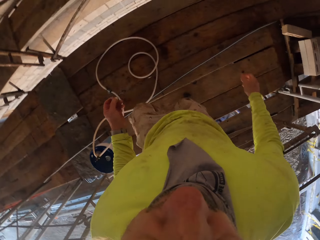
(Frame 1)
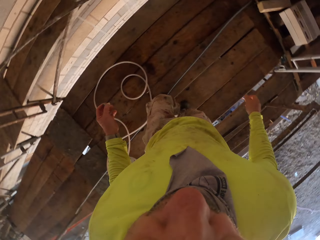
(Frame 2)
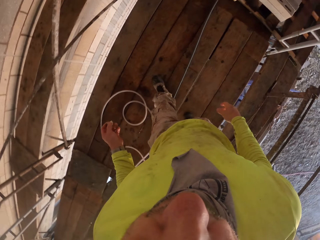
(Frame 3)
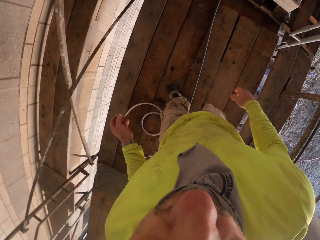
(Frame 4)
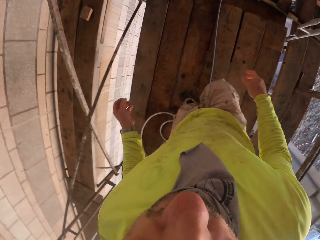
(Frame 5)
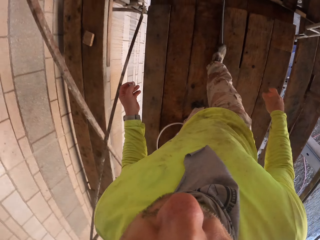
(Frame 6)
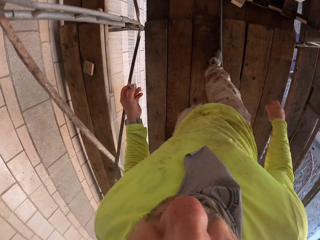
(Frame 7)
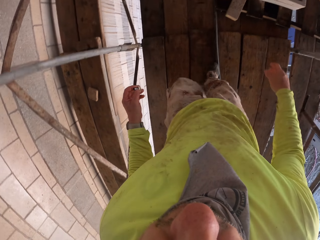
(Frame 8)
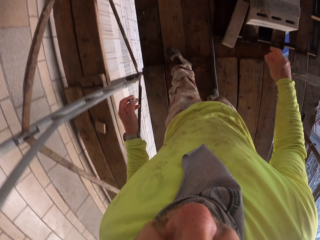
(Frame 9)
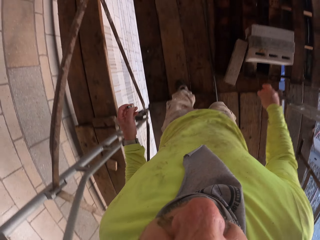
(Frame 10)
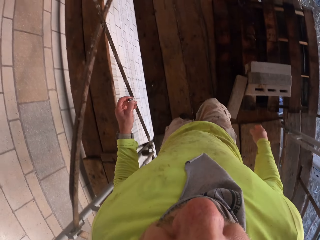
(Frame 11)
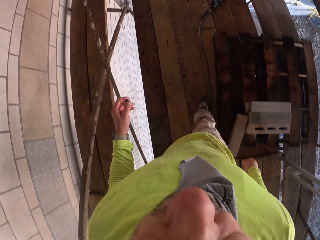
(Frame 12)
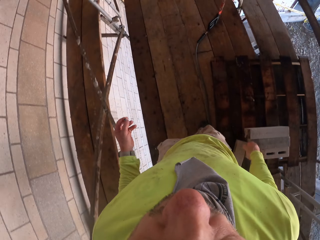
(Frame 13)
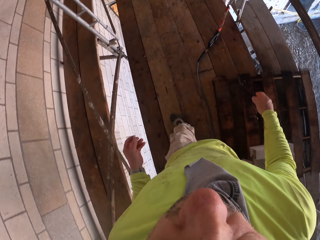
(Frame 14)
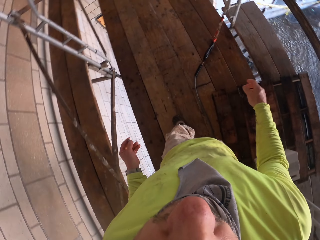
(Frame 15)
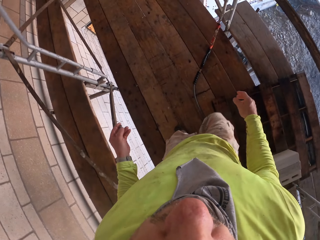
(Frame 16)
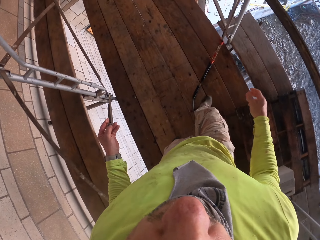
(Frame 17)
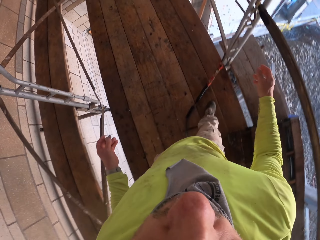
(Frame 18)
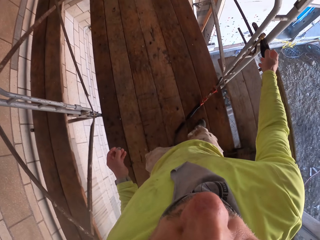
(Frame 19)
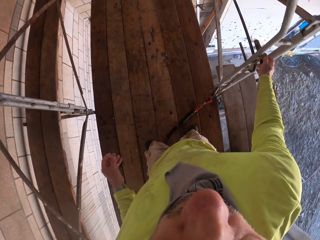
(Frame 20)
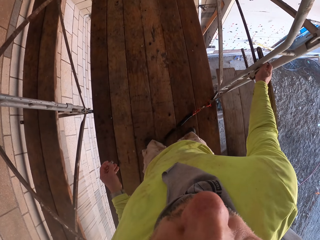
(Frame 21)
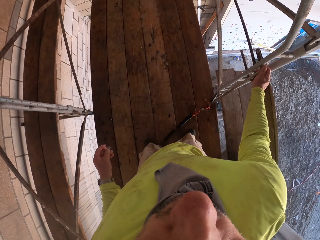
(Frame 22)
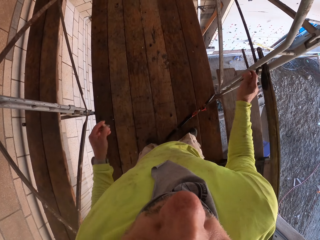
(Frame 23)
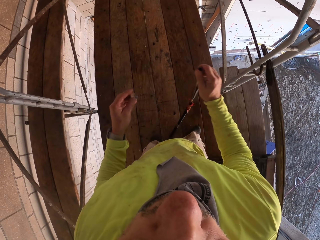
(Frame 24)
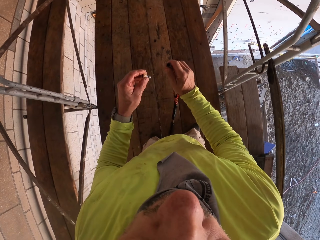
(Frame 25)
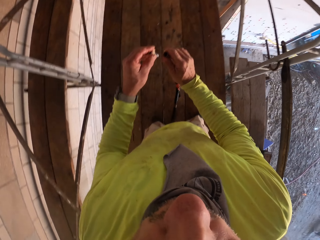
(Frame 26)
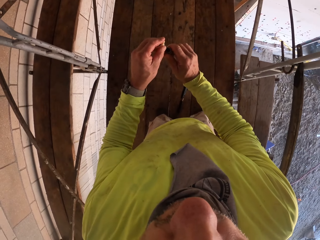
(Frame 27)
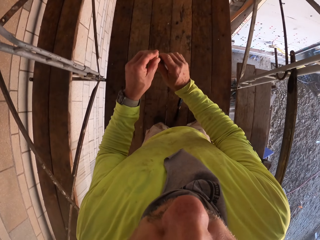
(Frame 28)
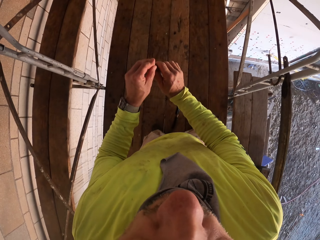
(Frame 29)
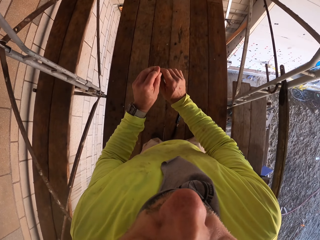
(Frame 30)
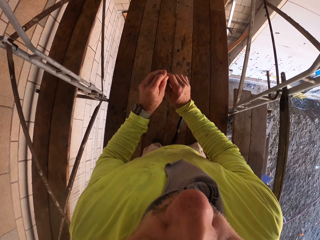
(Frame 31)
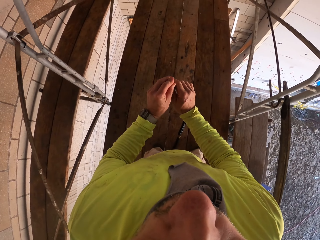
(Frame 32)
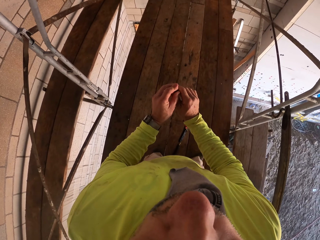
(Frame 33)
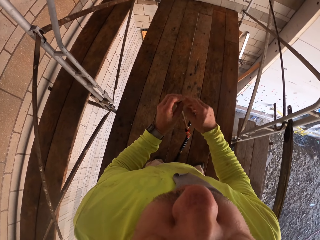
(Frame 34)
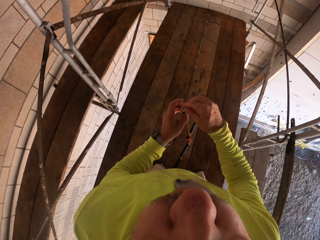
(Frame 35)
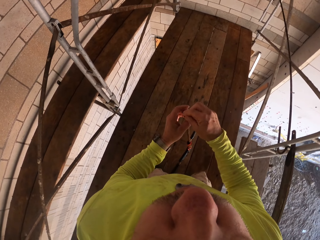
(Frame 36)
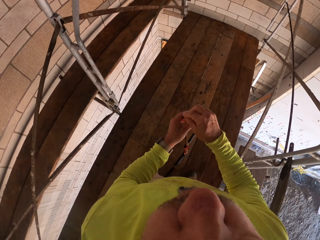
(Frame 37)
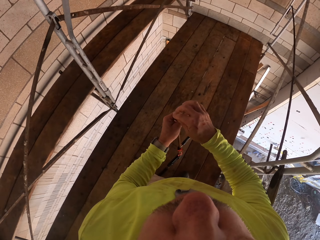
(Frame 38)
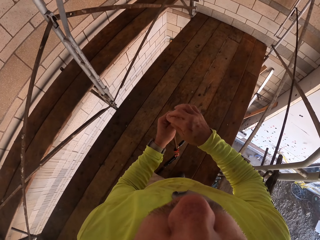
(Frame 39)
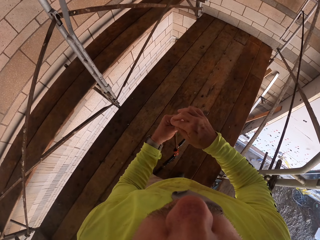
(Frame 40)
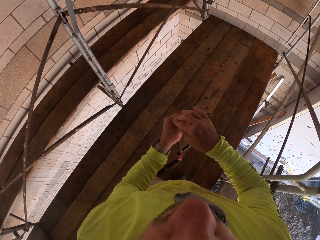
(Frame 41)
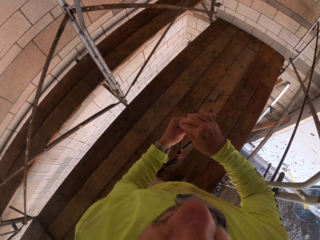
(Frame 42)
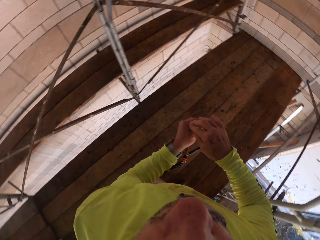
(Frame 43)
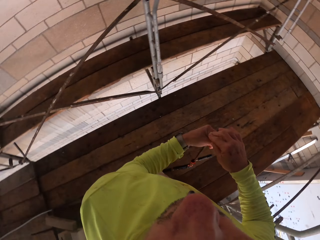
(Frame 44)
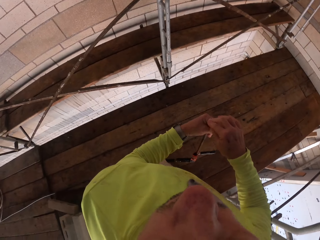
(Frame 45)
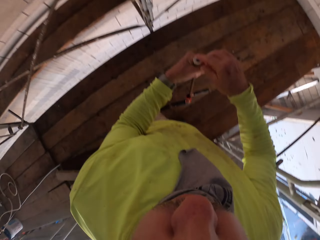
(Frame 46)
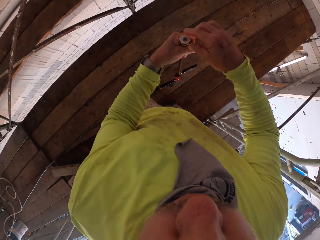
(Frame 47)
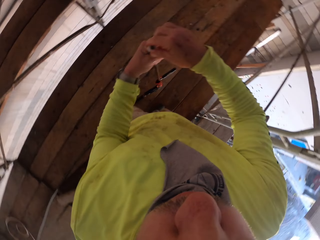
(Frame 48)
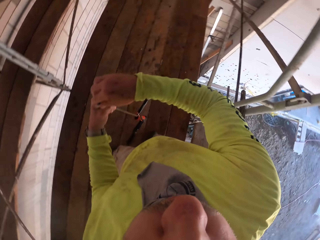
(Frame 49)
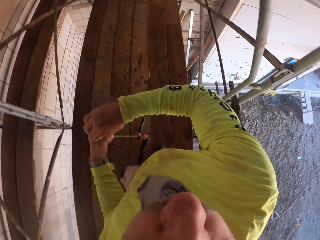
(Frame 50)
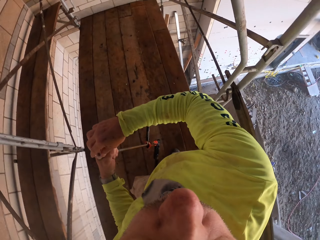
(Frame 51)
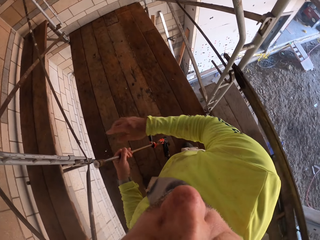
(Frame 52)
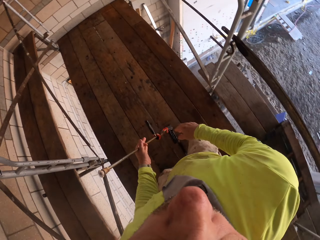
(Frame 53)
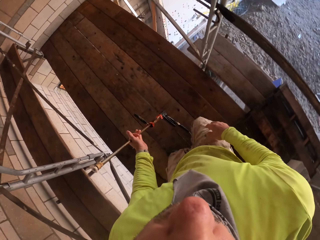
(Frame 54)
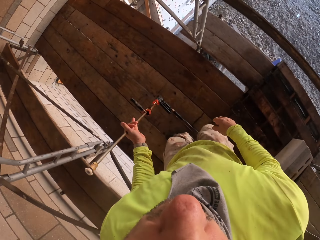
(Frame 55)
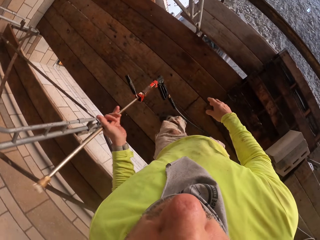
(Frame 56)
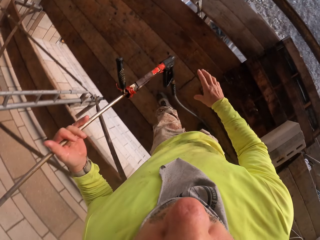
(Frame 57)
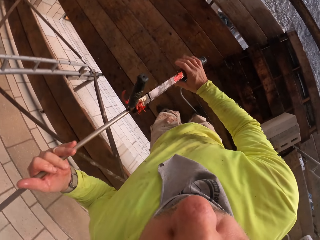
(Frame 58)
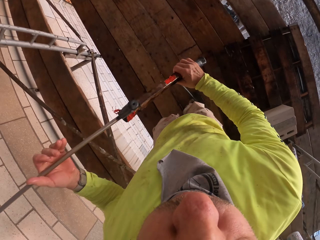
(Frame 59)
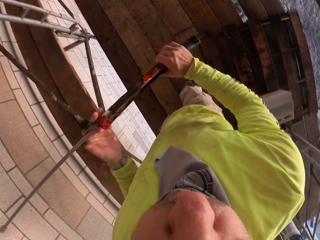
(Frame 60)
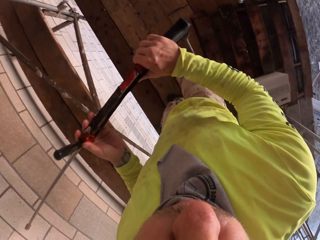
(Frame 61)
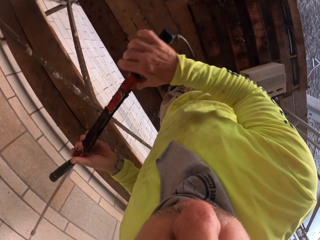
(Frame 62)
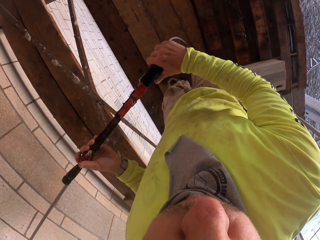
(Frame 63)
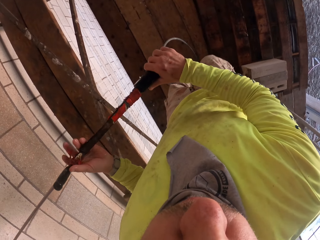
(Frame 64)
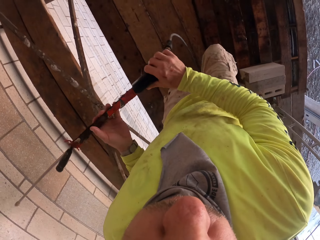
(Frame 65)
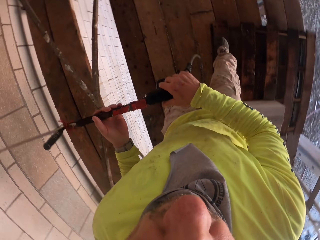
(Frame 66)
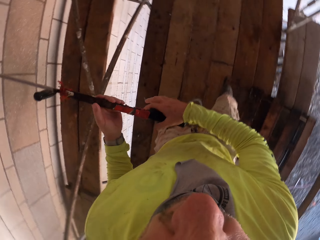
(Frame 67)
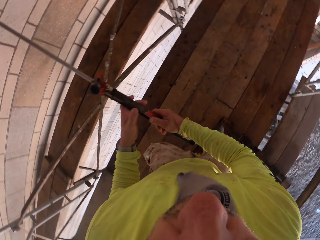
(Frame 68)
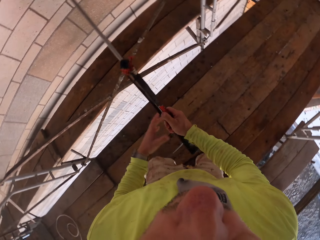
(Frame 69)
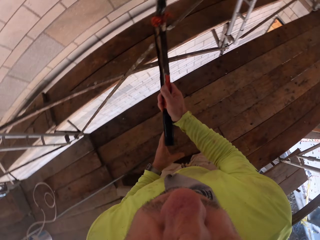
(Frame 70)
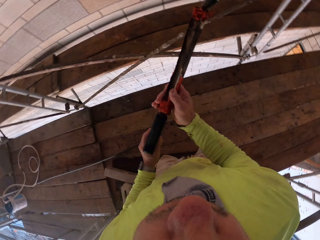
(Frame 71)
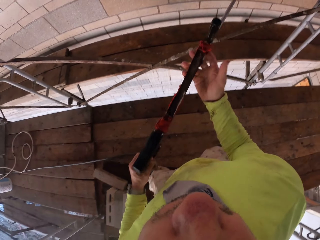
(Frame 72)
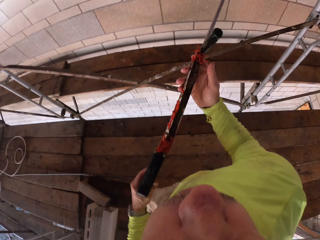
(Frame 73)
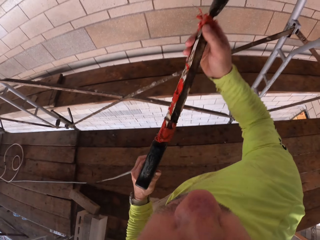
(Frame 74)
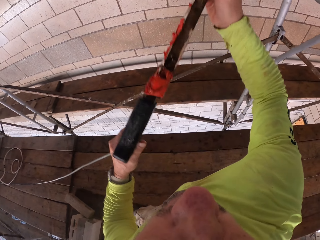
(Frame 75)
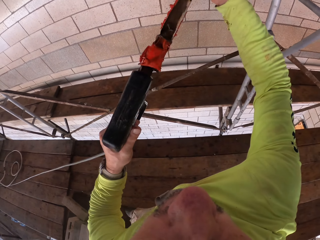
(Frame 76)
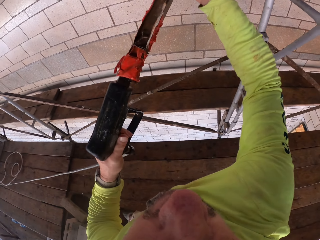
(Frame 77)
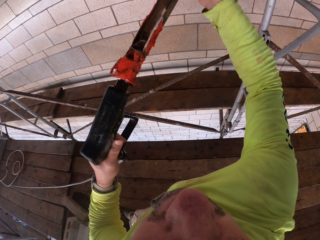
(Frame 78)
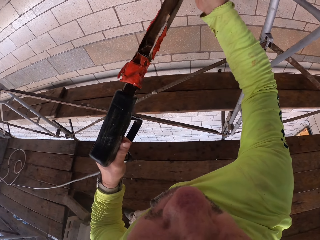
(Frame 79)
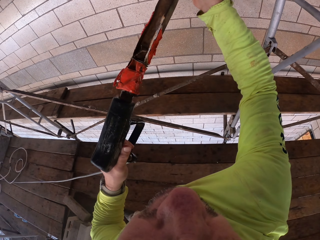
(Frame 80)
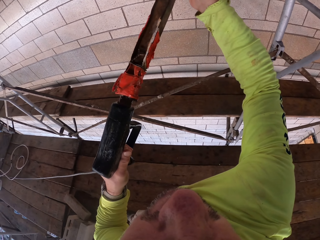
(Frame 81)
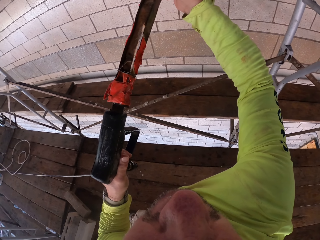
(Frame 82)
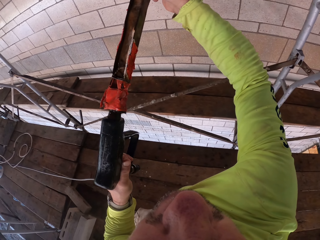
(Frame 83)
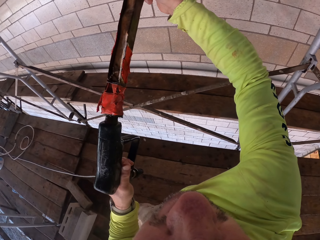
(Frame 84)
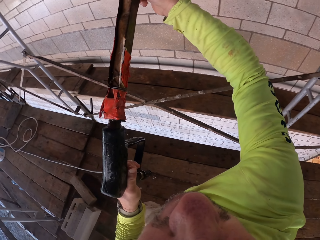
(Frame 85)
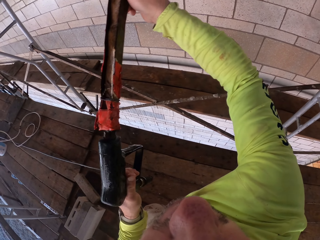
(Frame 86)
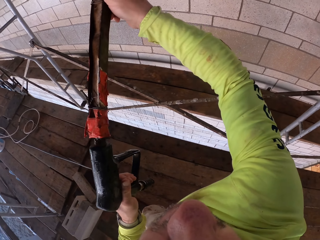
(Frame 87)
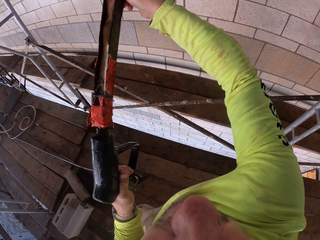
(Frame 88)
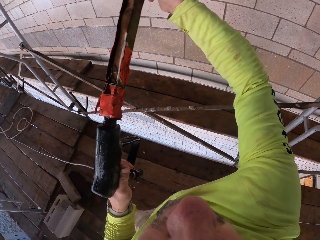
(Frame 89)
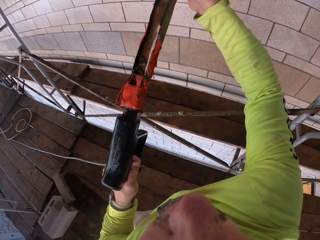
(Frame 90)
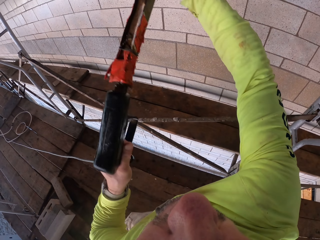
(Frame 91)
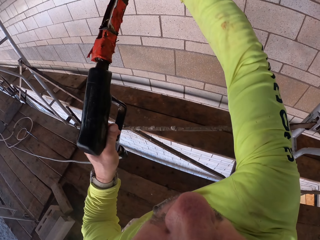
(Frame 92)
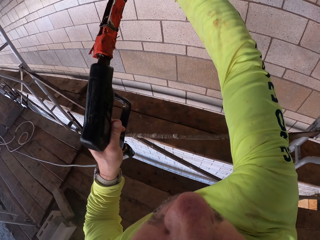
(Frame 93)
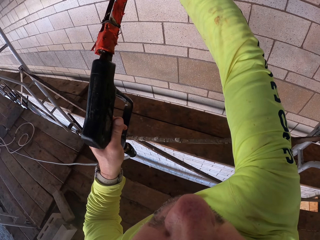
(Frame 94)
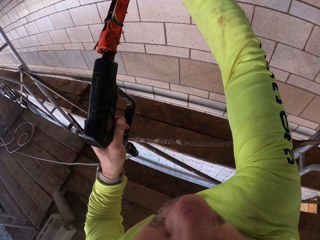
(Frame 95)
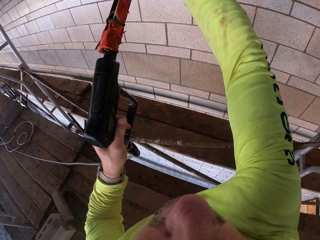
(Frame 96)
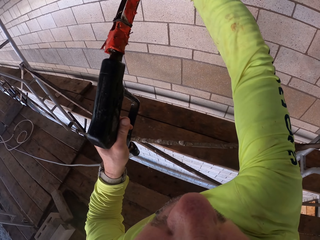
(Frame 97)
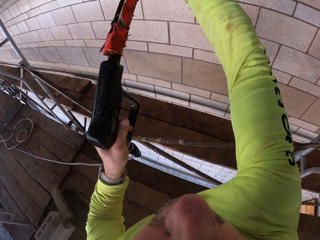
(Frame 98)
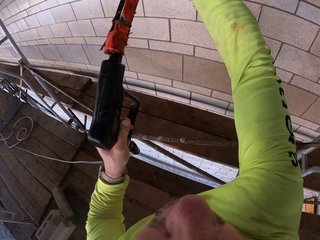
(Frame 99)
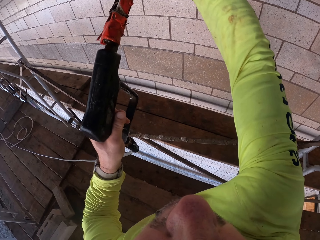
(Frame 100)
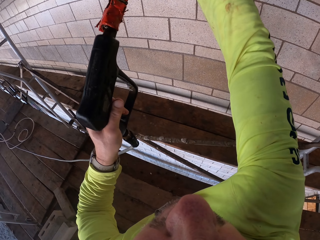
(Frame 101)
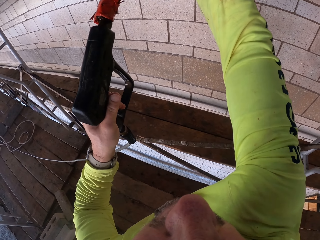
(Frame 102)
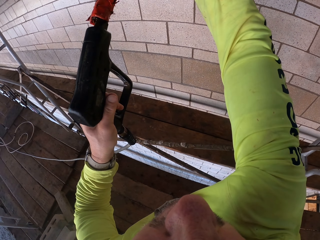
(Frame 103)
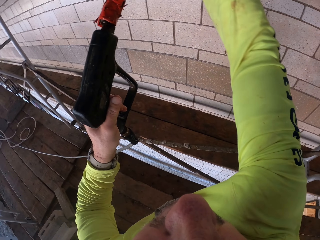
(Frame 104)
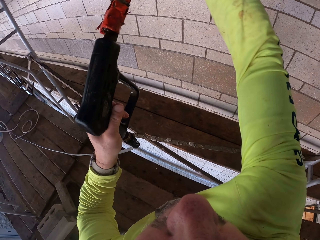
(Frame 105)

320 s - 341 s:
The camera wearer moves to the spray gun and walks around the wooden structure. They hold the spray gun. They fix part of the spray gun on the spray gun. They hold the spray gun and lift the spray gun. They spray water on the wall with the spray gun.
